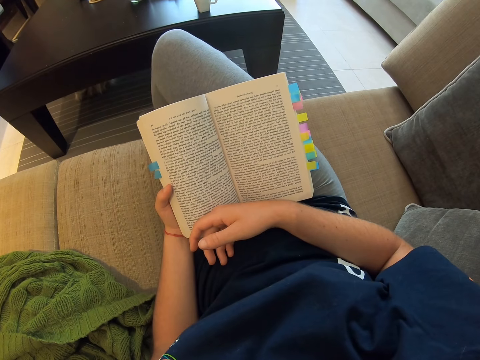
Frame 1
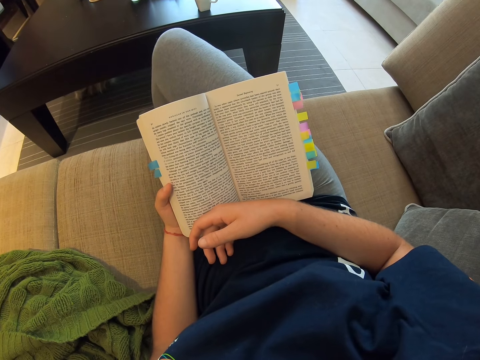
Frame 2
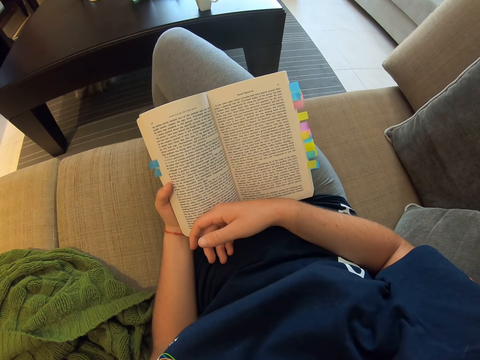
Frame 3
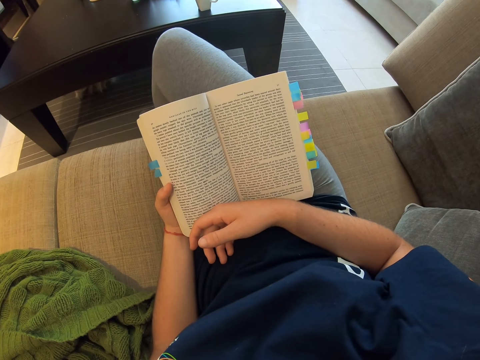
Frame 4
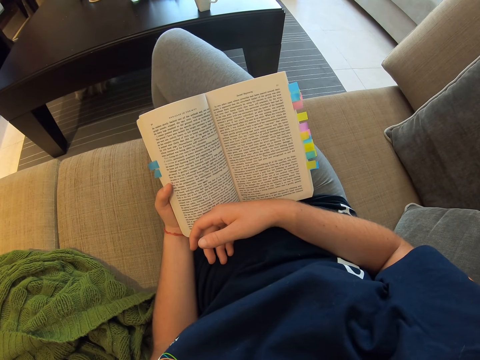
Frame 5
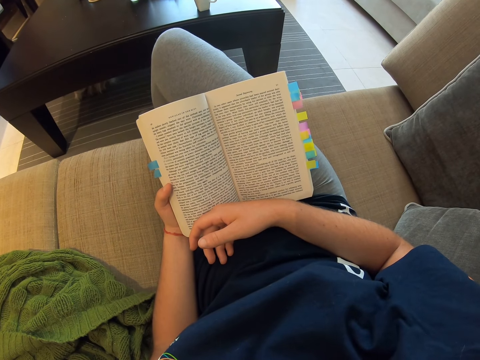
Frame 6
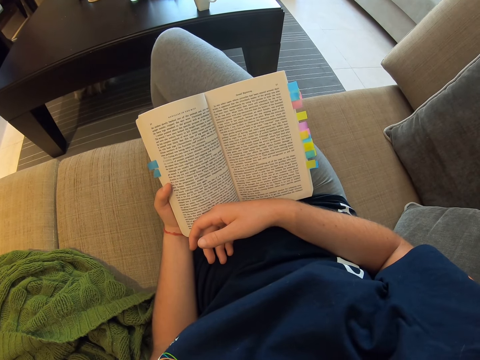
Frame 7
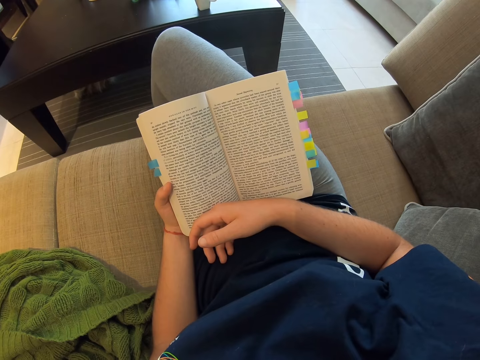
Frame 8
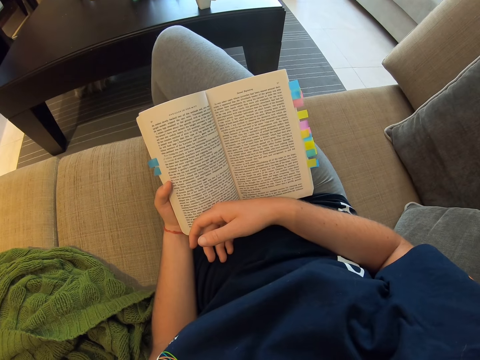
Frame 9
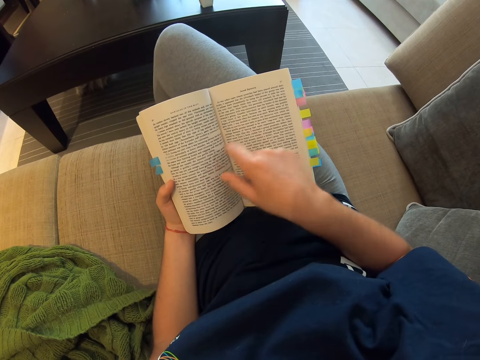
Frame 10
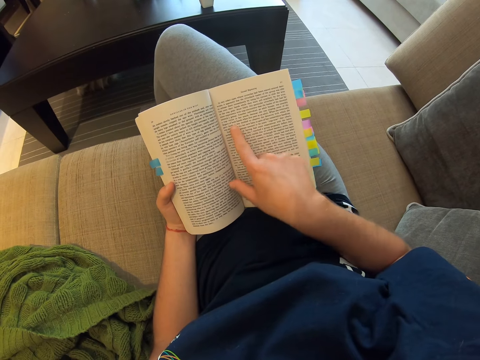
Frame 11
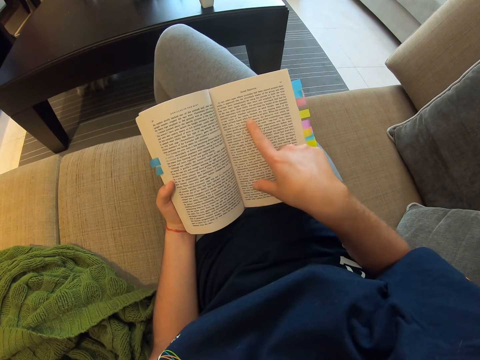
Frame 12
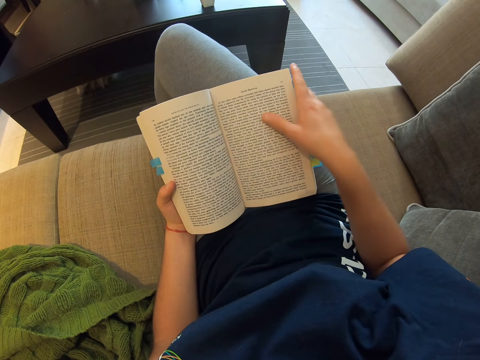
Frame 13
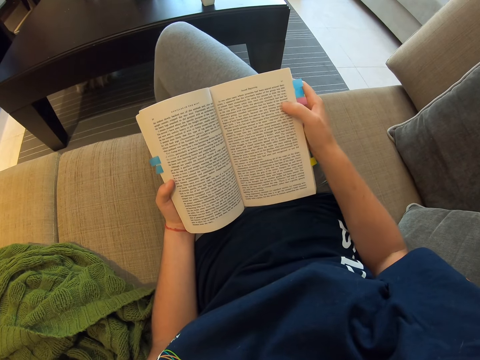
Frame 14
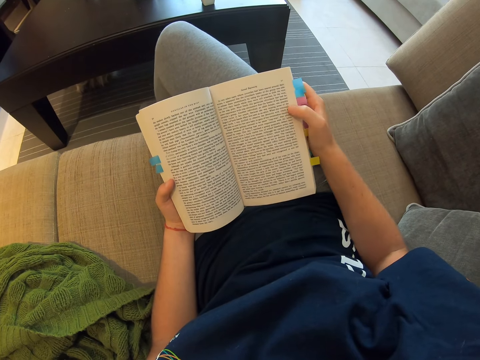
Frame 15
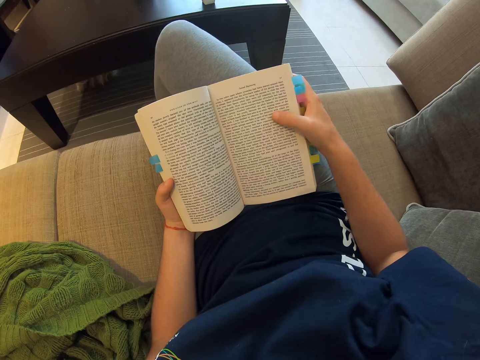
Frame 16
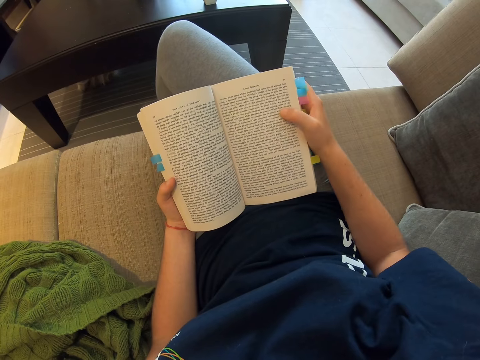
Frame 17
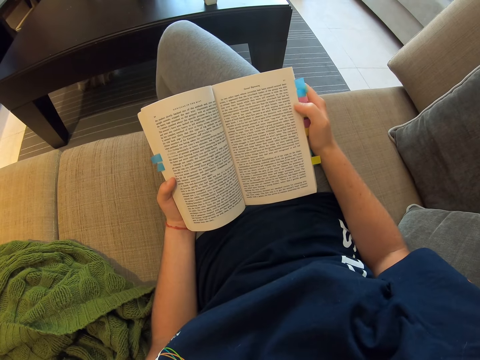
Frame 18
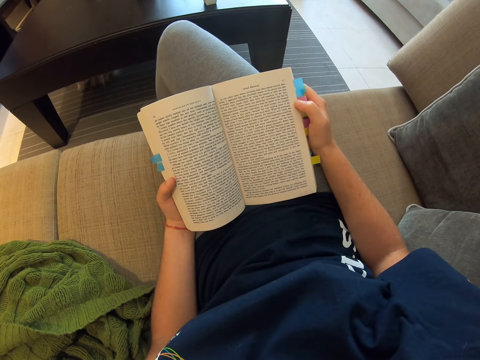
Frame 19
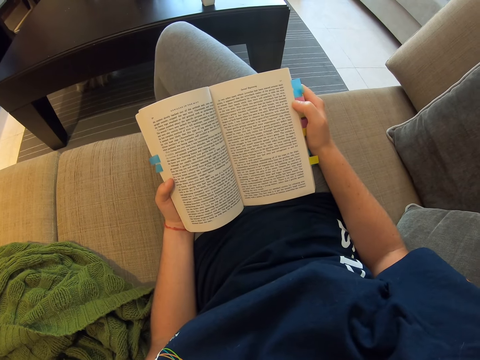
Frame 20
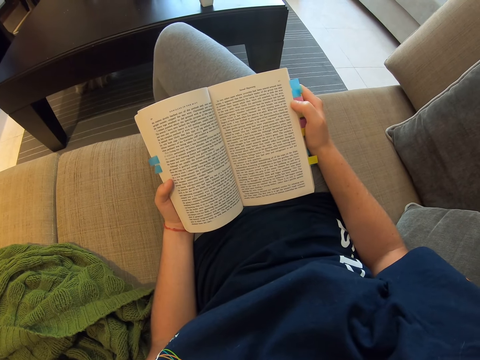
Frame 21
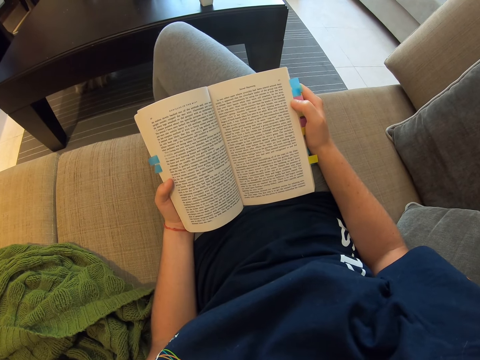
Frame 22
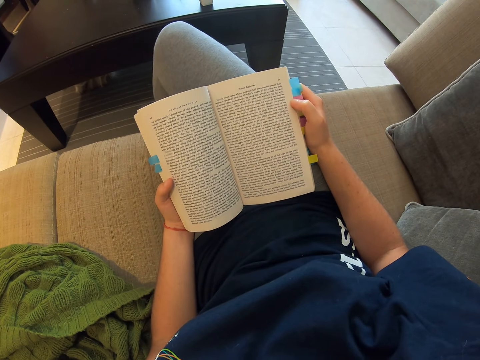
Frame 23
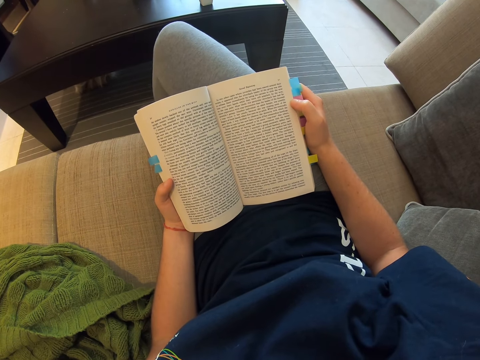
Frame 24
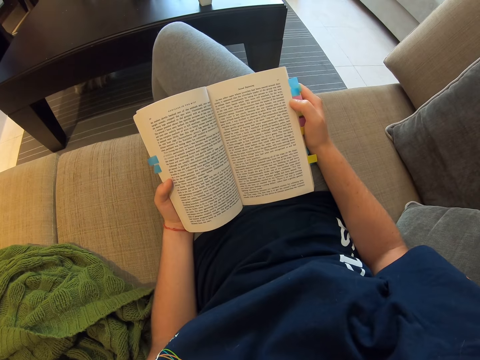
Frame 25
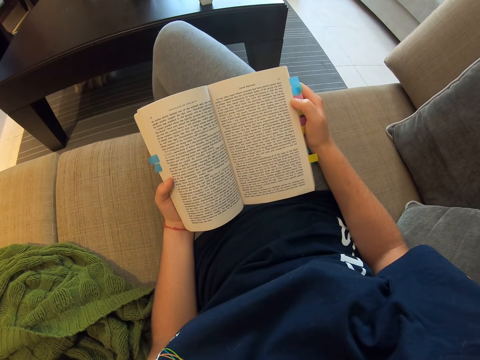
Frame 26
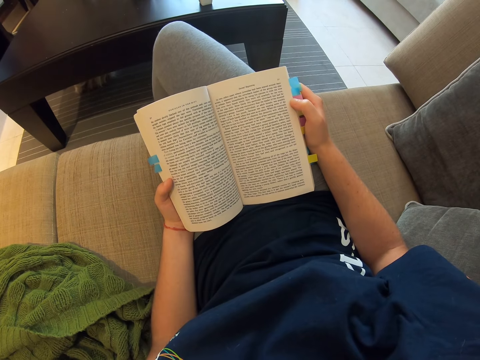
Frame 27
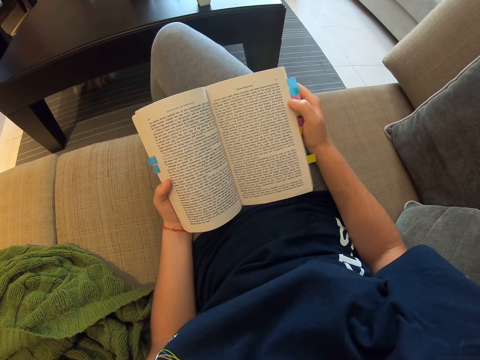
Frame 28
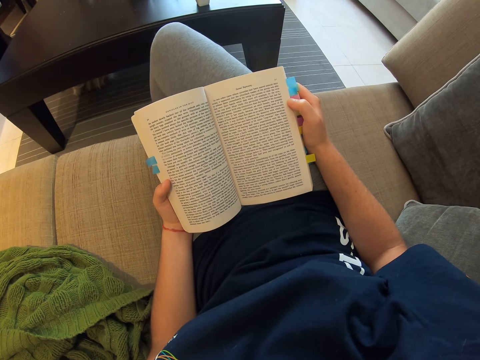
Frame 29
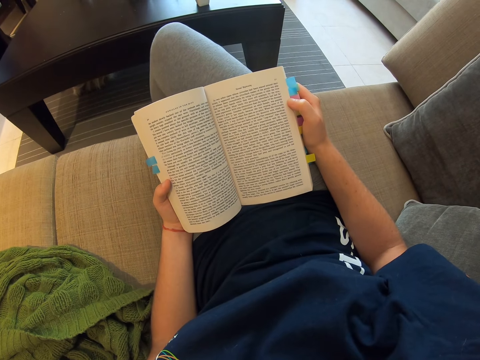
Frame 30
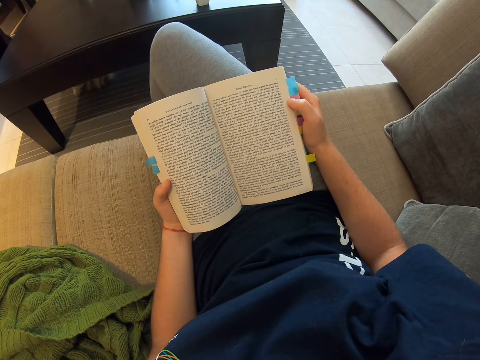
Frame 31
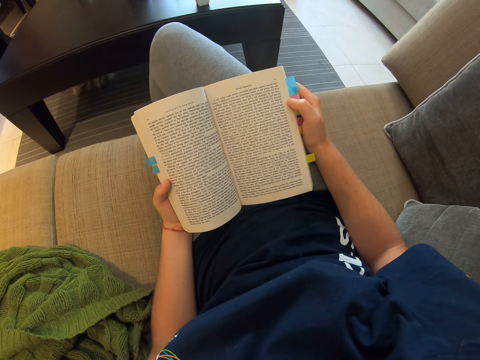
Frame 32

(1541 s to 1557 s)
The camera wearer points at the book with her right hand. She holds the book with her right hand.

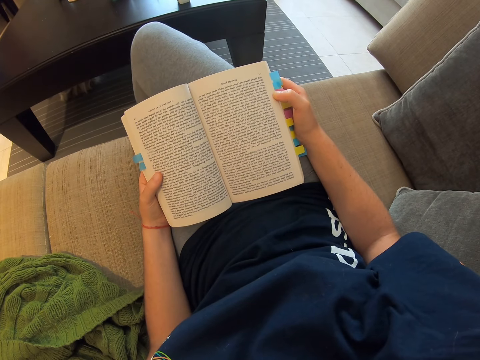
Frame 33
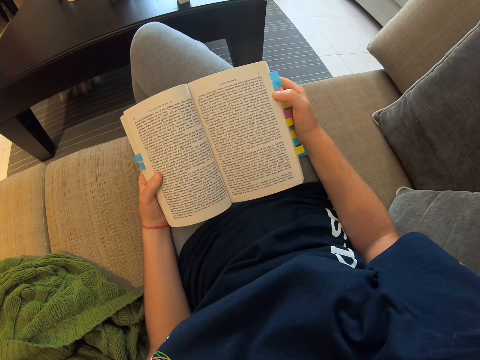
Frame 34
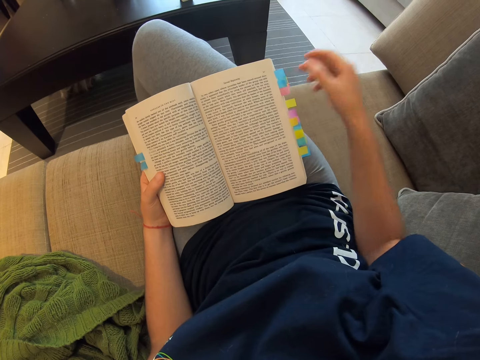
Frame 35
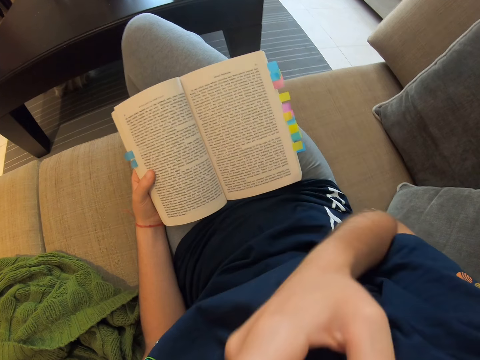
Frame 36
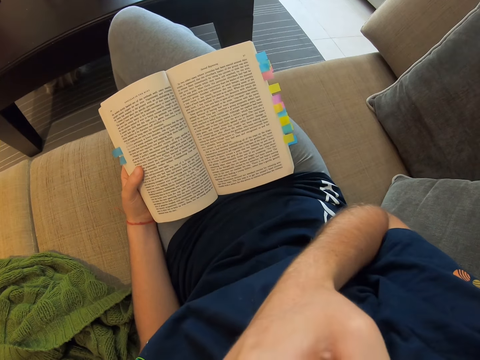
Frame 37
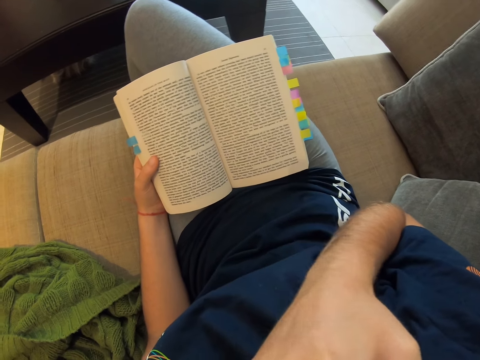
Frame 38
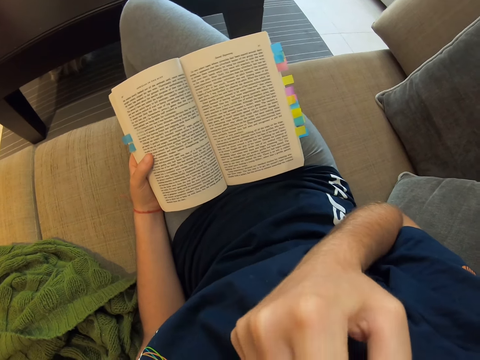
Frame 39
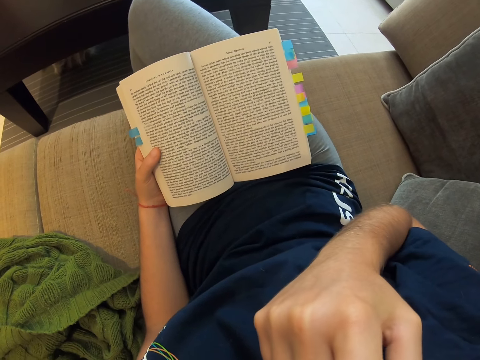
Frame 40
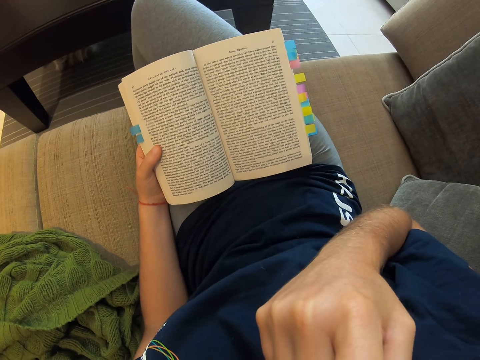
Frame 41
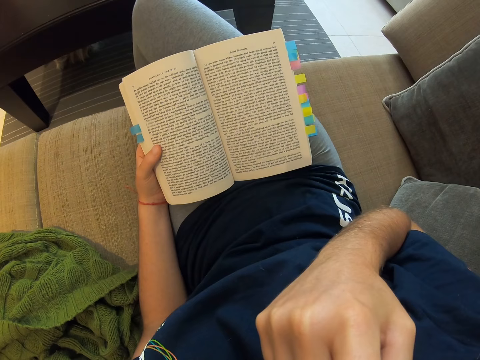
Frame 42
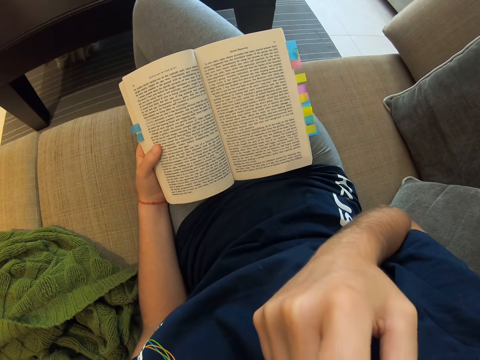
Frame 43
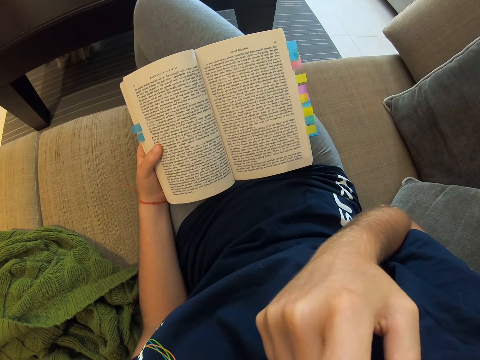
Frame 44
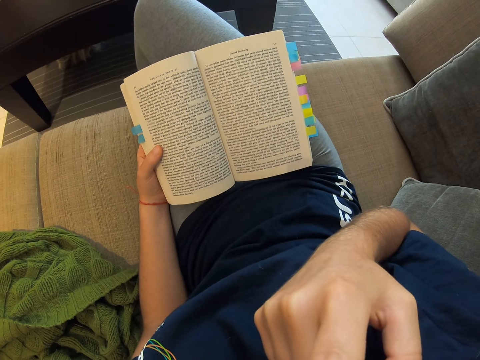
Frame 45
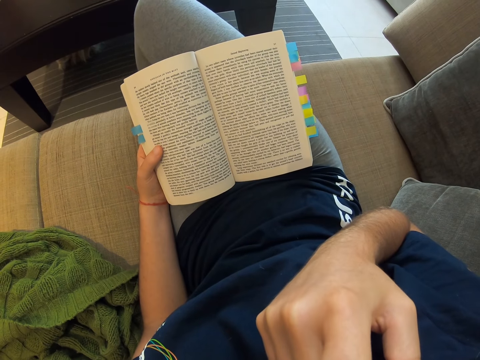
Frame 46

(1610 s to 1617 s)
The camera wearer raises her right hand.

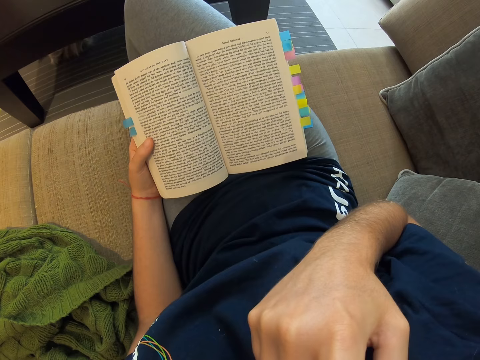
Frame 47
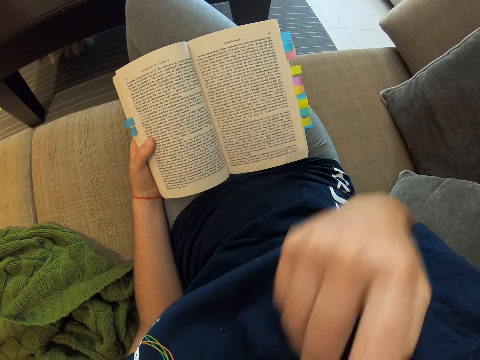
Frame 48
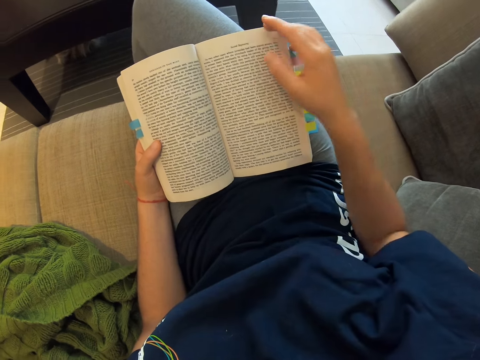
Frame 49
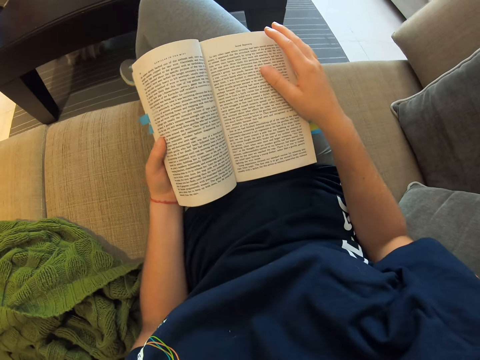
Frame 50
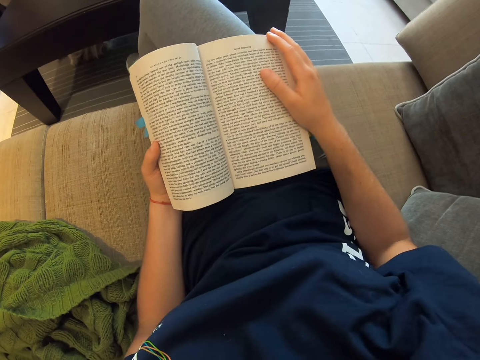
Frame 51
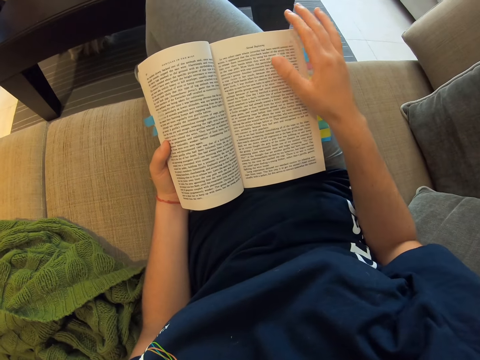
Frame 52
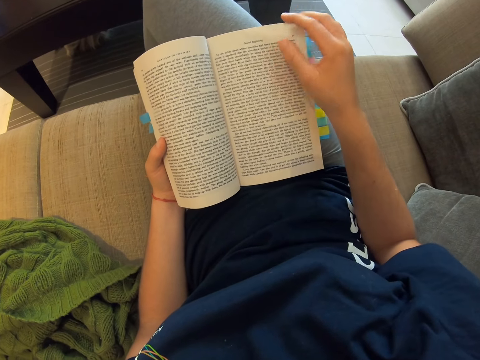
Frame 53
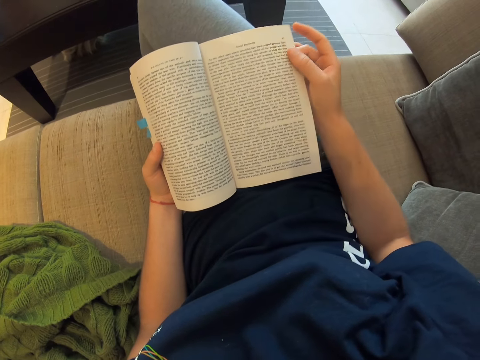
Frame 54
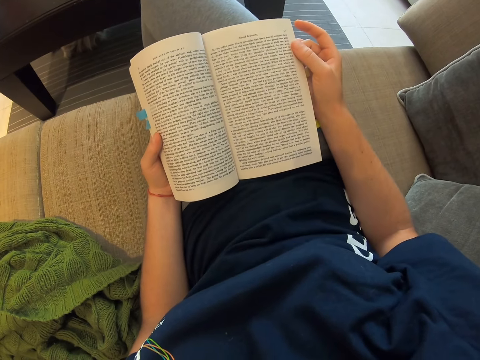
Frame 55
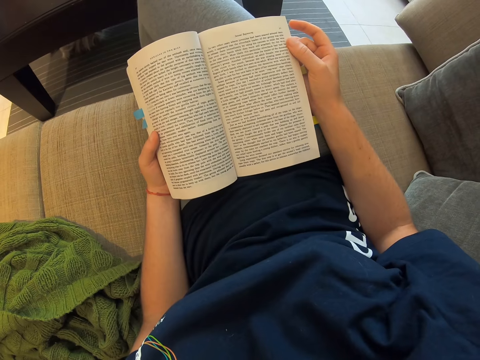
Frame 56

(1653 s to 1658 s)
The camera wearer holds the book with her right hand.
